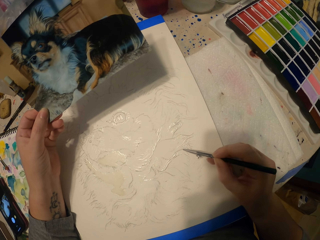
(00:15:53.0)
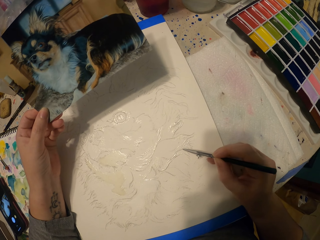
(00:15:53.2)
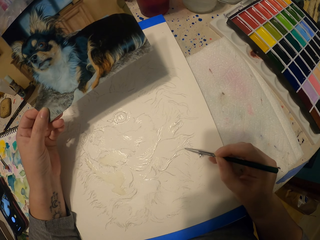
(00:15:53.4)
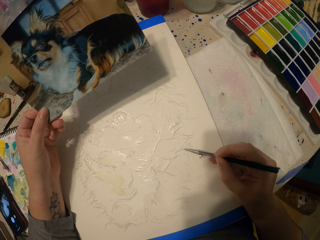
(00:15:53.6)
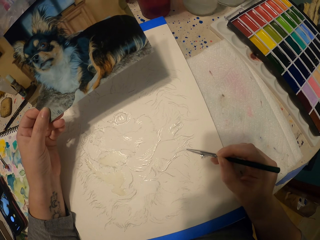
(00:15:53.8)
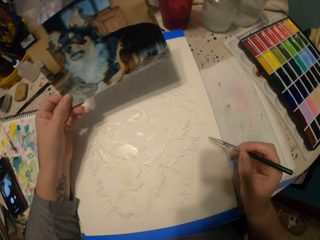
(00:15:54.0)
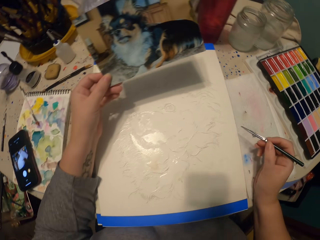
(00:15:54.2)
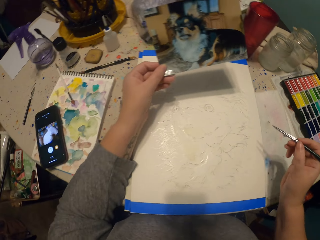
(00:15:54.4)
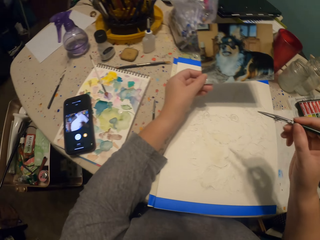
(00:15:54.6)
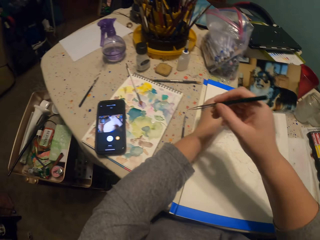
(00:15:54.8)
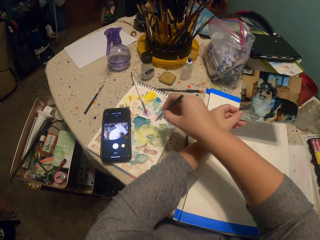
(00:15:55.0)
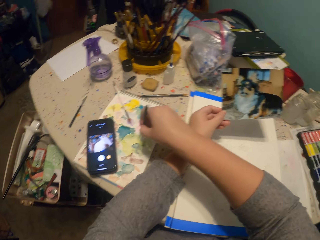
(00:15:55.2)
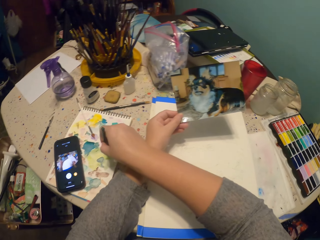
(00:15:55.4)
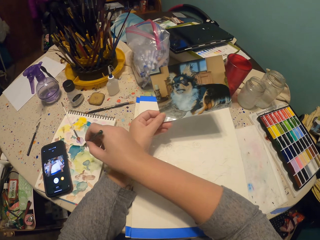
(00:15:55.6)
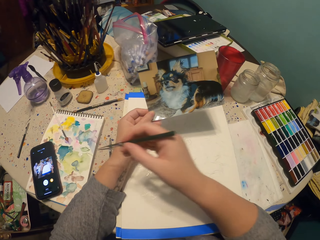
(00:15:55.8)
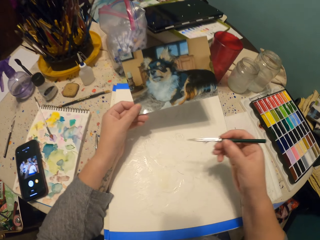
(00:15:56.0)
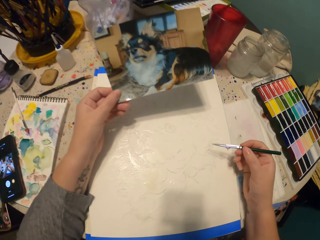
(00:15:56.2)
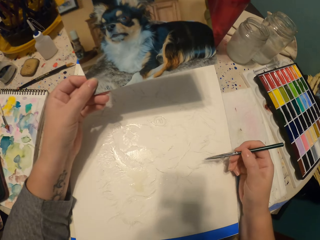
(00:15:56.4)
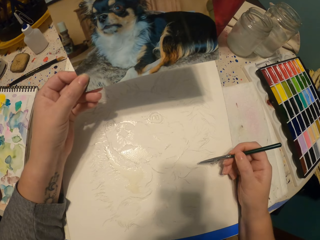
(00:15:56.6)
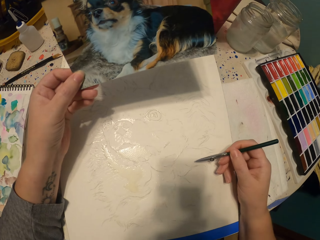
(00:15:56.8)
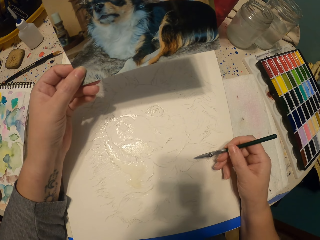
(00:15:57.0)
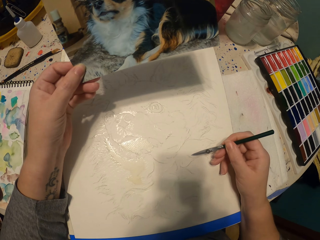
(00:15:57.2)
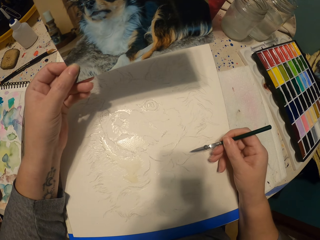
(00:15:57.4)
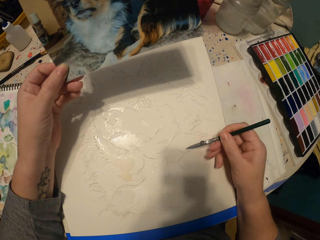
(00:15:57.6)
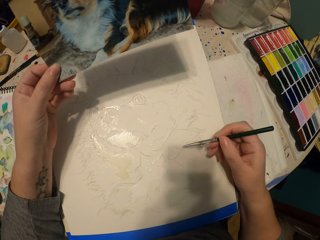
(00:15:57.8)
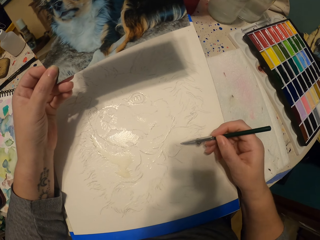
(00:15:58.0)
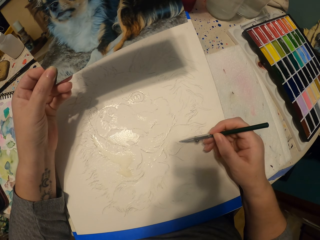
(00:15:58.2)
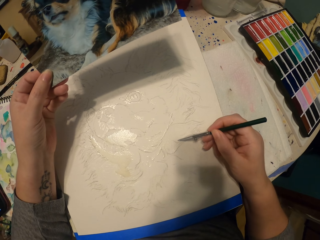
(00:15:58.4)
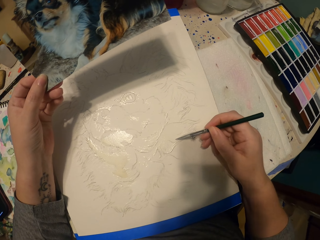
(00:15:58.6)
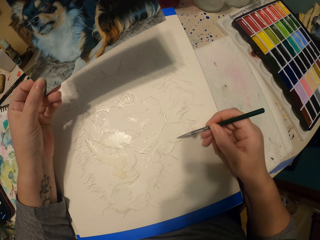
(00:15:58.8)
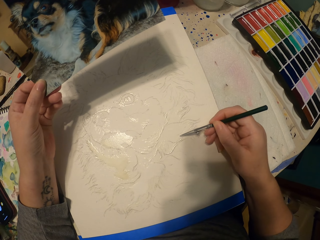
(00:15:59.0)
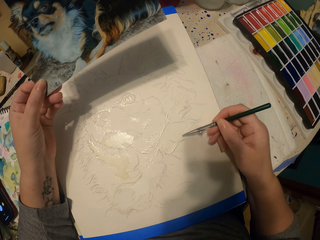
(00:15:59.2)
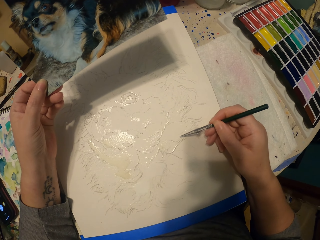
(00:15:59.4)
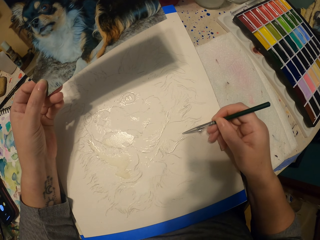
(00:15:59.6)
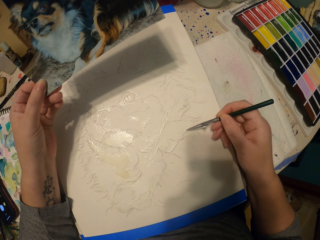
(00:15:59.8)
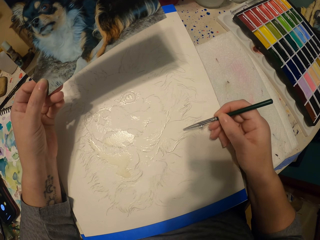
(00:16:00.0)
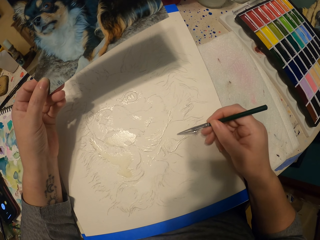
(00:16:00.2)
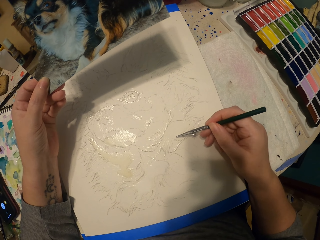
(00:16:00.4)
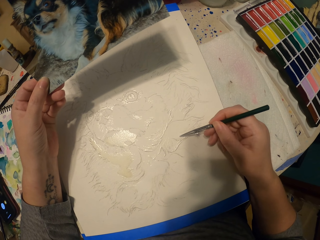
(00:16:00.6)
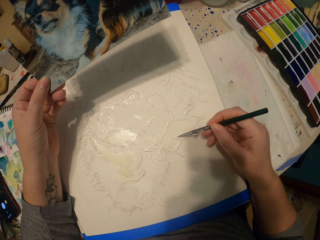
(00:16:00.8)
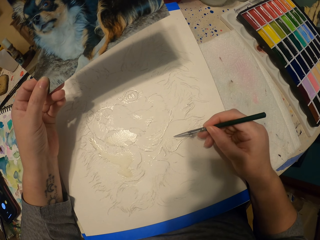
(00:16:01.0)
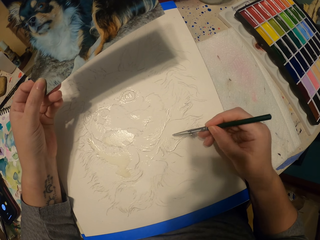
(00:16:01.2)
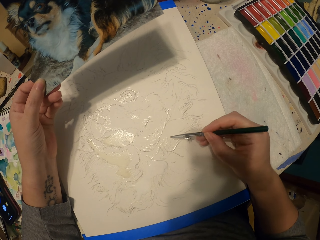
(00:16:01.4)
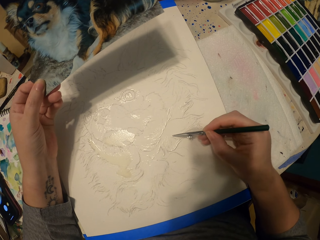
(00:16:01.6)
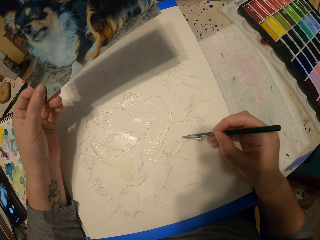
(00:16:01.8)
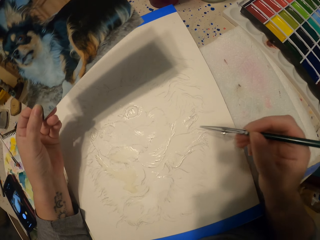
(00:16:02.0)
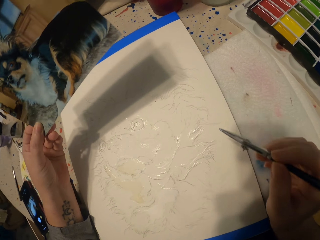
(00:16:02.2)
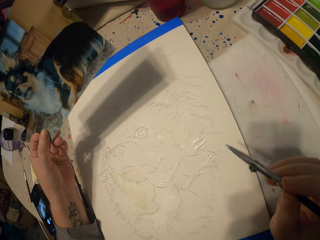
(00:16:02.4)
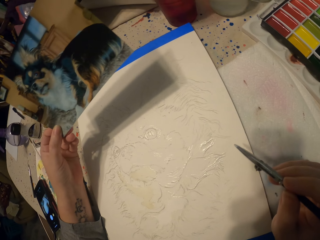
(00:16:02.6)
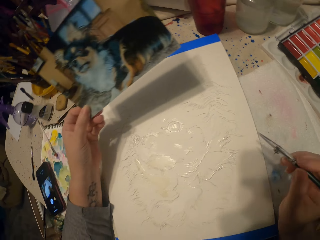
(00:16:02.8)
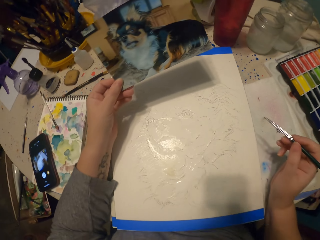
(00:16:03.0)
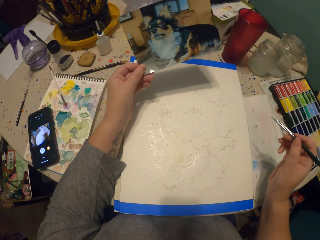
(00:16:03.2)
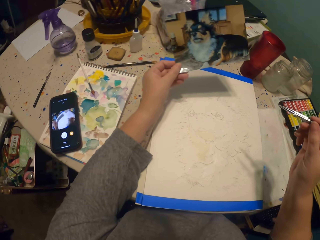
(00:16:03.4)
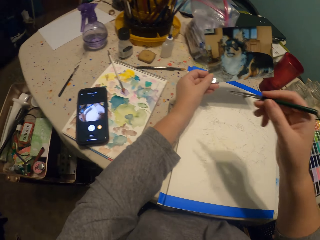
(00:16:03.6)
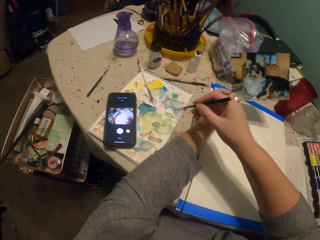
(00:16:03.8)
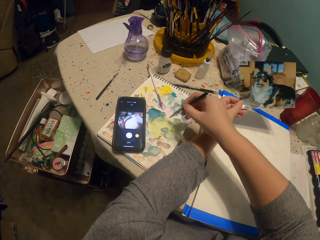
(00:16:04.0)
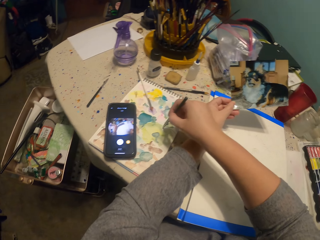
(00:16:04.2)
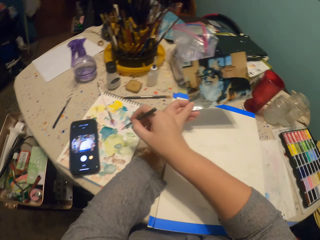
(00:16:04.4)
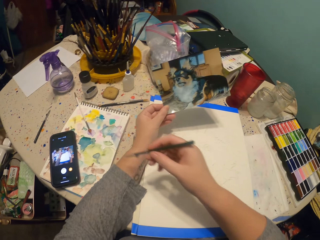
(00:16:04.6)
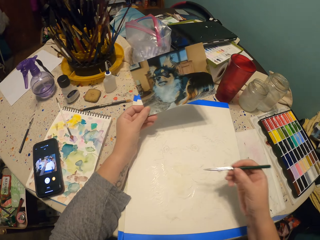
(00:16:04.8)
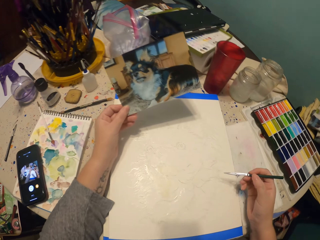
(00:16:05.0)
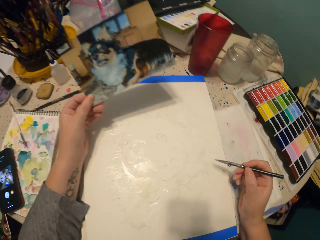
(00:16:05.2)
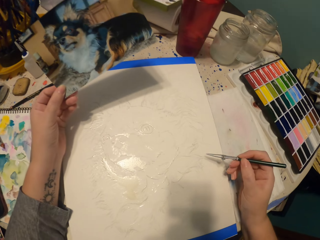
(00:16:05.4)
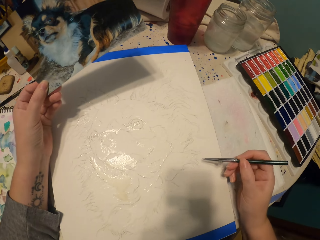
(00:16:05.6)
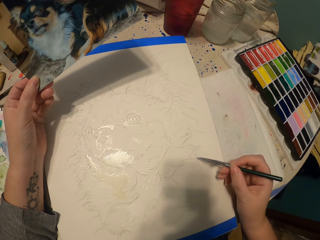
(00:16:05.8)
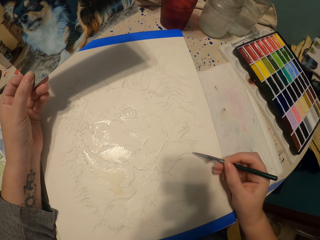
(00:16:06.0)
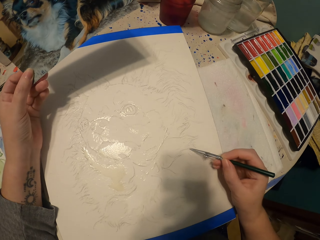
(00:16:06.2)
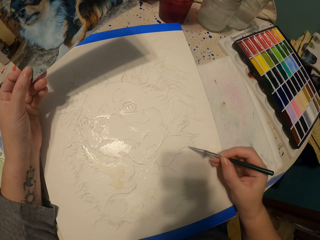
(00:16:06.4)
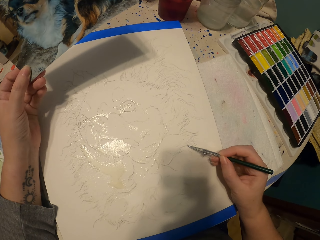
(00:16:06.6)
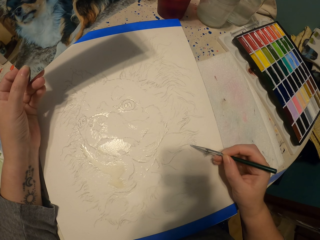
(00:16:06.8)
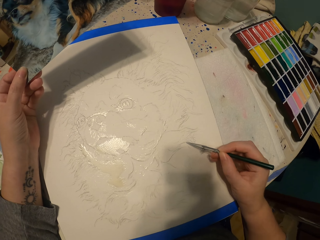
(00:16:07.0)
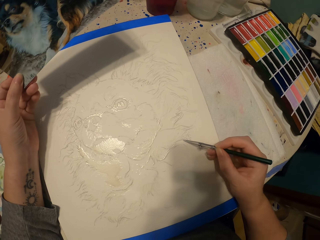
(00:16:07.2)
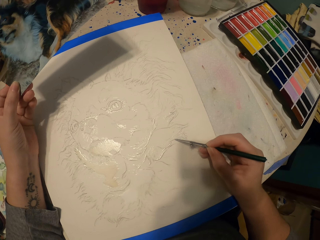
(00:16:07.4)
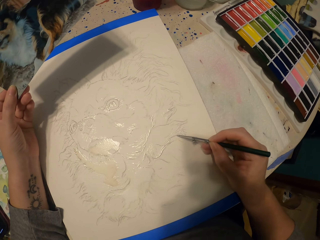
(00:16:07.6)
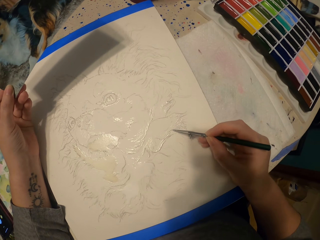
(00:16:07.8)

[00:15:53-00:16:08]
The camera wearer dips the painting pencil in the ink. They paint a picture. They move the pencil away from the picture. They dip the painting pencil in the ink. They paint the picture.

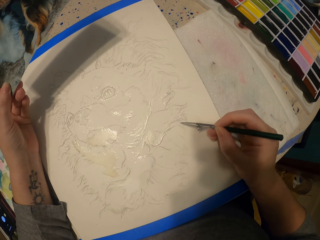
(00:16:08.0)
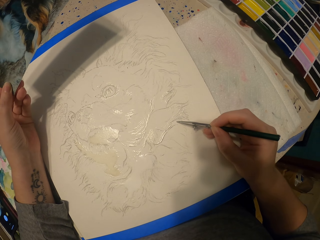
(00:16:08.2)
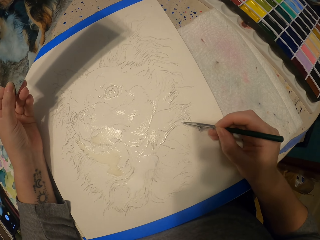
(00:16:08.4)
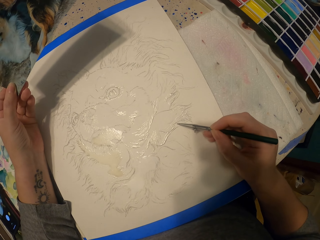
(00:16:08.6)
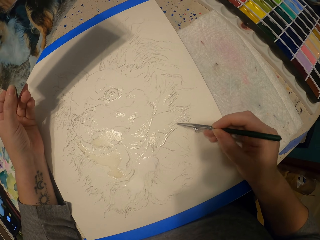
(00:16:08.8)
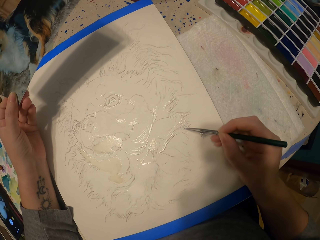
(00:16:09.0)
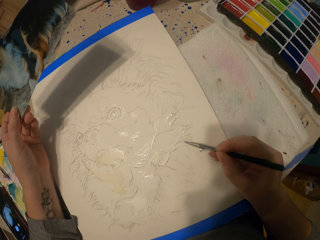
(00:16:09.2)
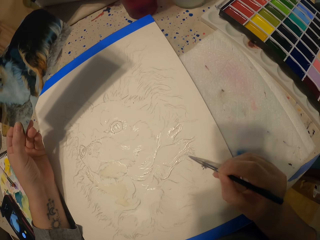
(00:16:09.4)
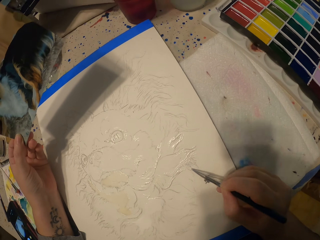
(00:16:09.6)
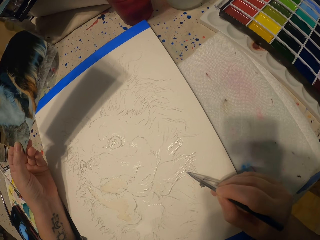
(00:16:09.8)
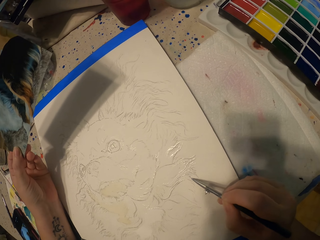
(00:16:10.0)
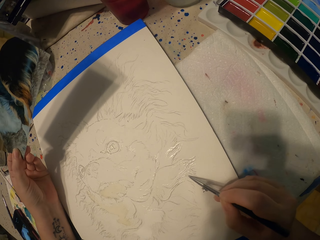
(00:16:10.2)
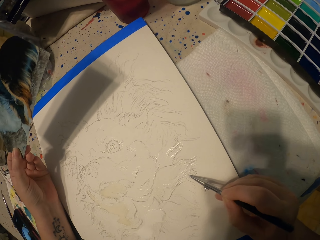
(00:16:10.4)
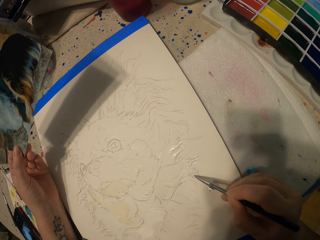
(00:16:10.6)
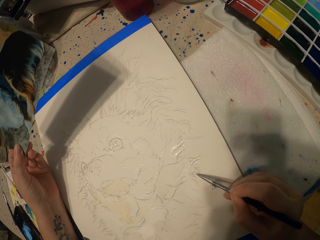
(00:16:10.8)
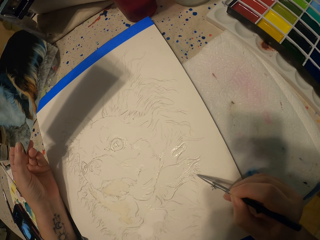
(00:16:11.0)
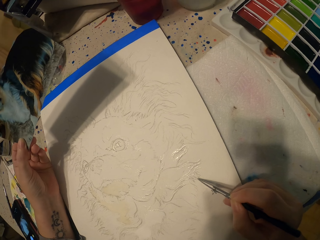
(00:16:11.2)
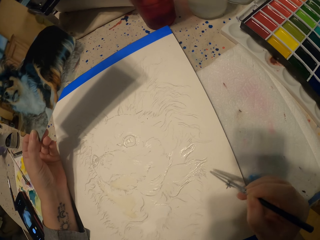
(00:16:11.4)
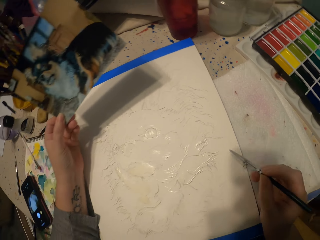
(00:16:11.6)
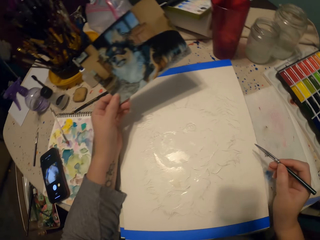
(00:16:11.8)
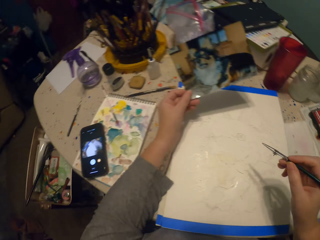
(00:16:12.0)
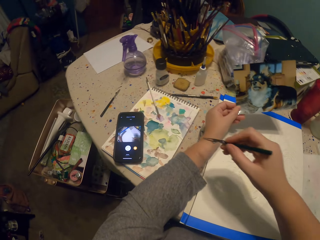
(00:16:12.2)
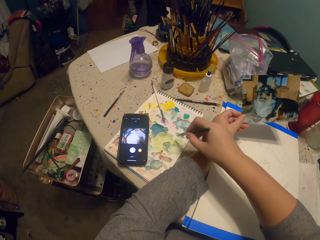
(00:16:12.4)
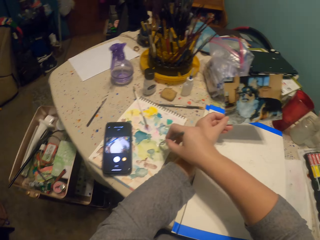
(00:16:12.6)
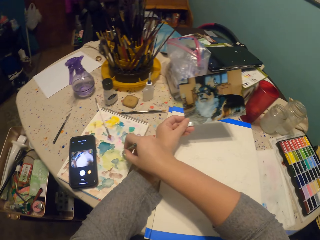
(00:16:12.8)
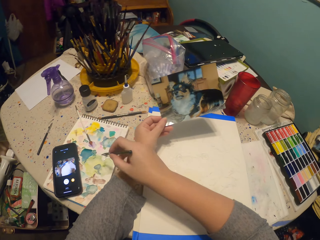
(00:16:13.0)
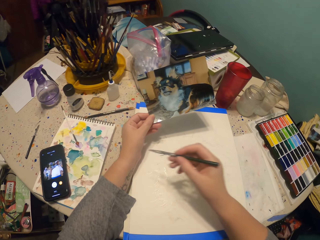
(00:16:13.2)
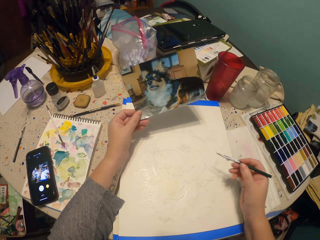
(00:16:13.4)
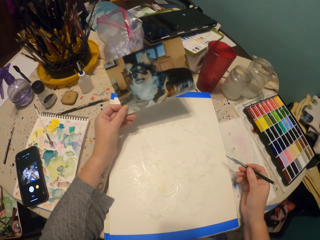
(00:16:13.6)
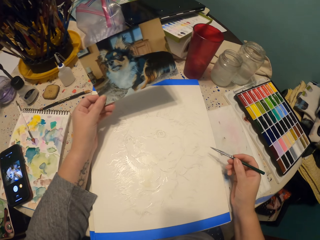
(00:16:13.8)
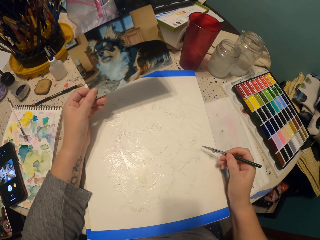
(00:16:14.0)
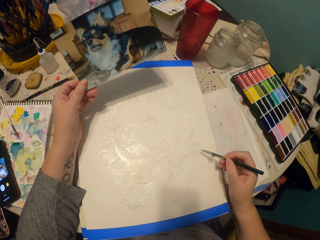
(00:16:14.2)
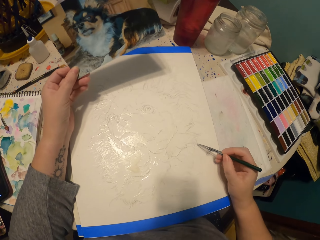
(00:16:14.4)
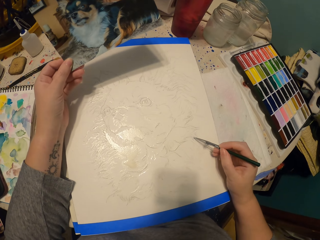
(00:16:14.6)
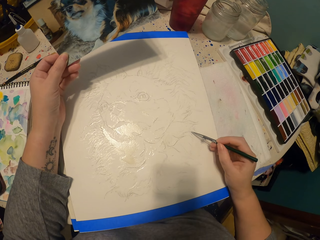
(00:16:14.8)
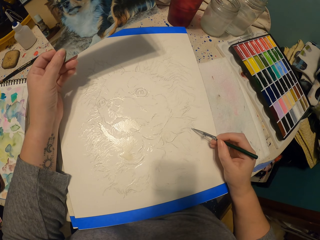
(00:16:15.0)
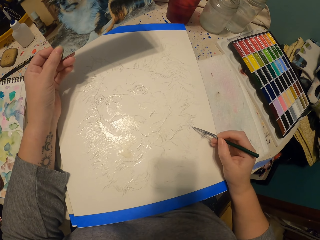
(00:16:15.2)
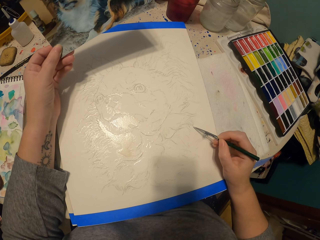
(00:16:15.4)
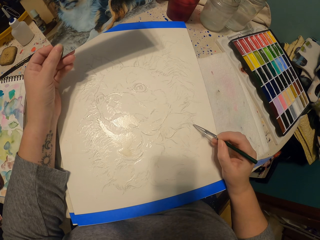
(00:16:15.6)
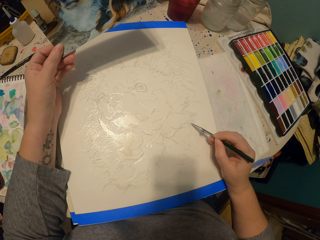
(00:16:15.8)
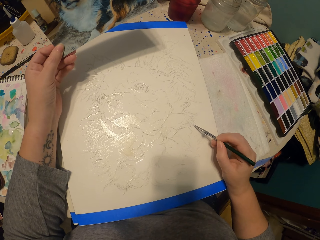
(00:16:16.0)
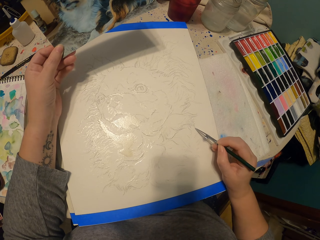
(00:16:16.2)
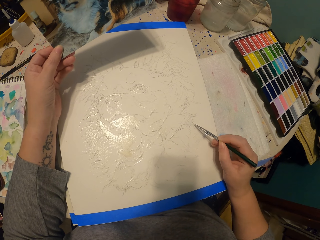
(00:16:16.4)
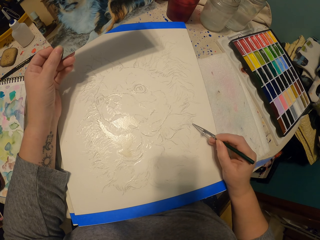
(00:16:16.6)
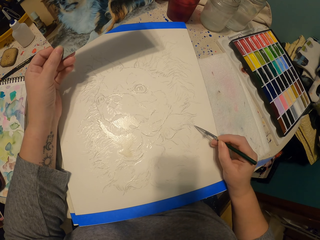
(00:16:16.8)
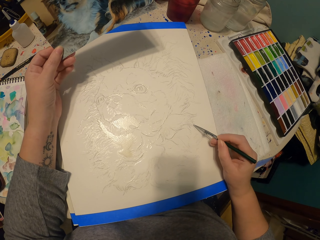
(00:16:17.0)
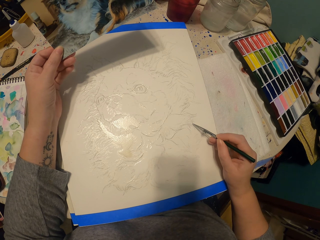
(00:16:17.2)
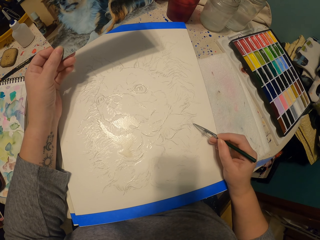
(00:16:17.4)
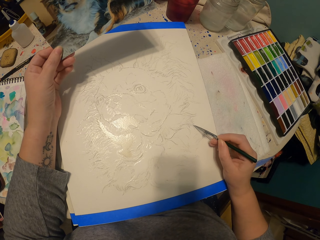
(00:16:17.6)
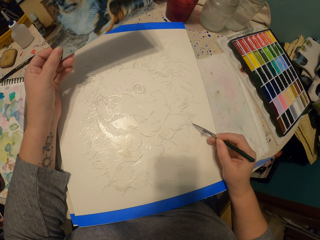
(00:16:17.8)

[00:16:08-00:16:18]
The camera wearer dips the painting pencil in the ink. They paint a picture.
